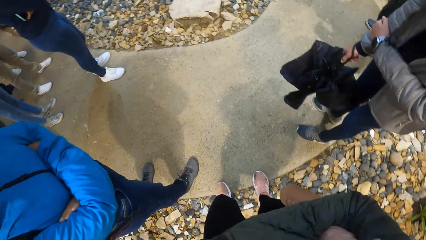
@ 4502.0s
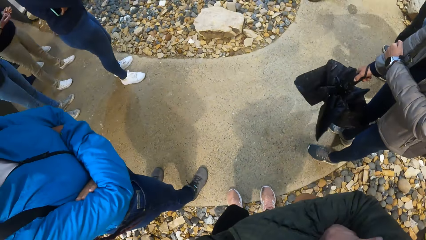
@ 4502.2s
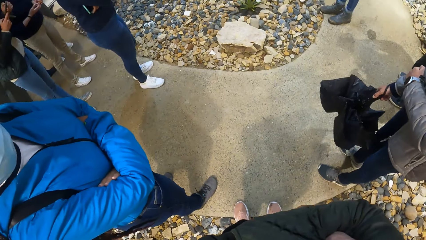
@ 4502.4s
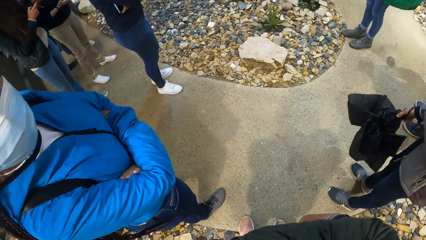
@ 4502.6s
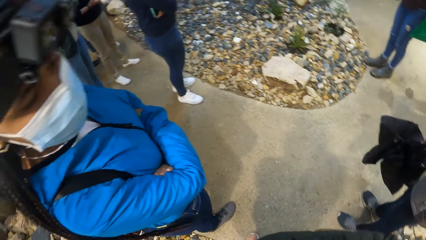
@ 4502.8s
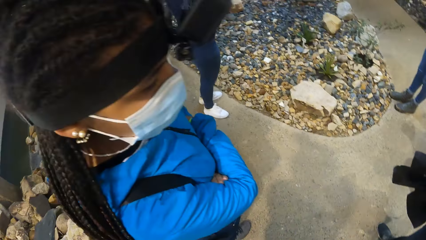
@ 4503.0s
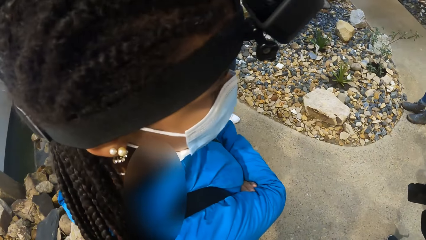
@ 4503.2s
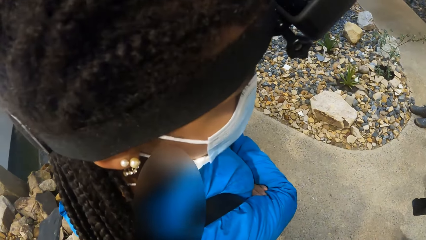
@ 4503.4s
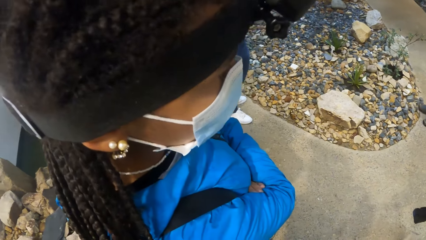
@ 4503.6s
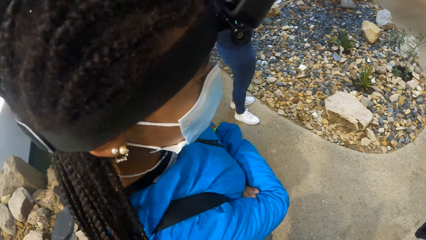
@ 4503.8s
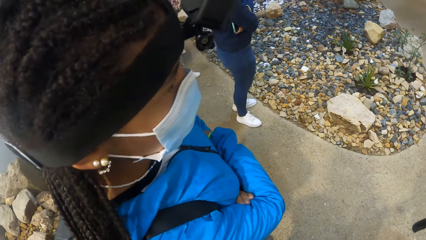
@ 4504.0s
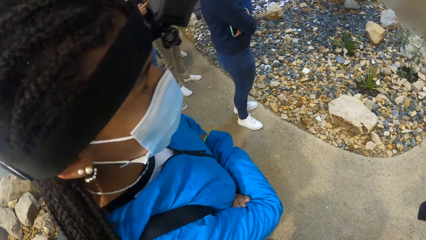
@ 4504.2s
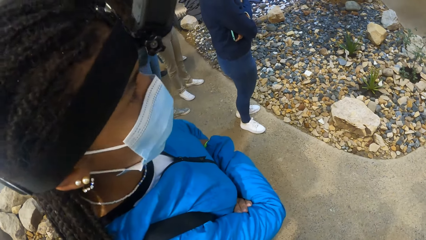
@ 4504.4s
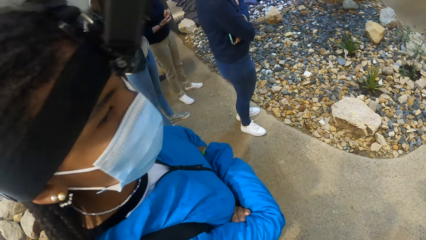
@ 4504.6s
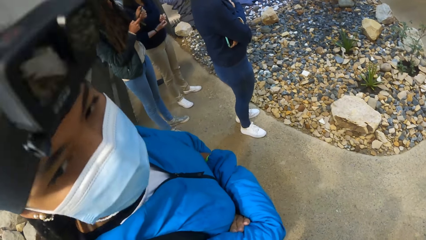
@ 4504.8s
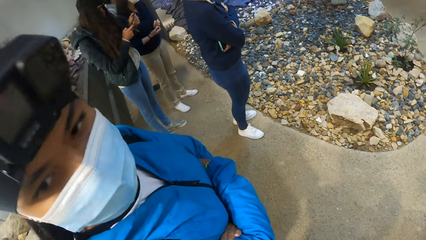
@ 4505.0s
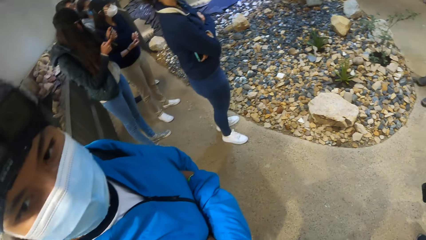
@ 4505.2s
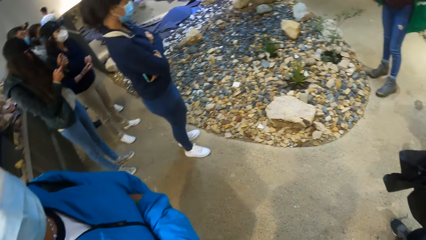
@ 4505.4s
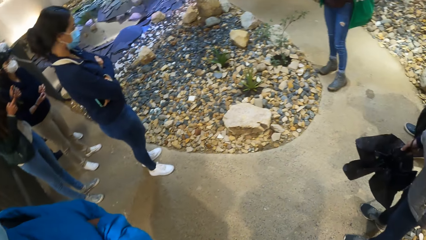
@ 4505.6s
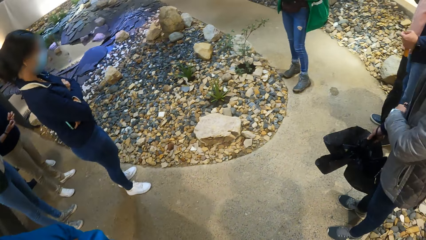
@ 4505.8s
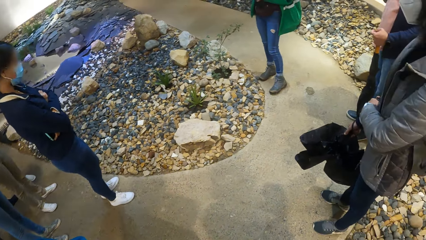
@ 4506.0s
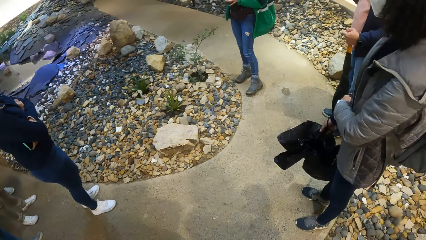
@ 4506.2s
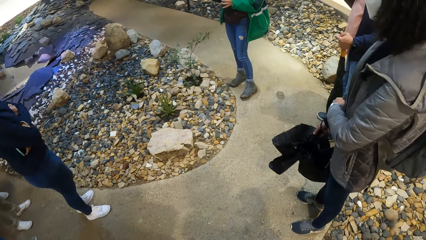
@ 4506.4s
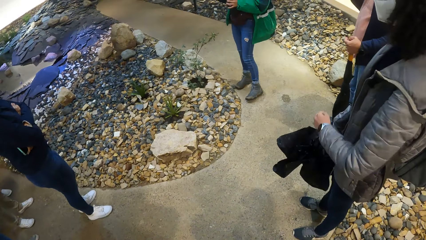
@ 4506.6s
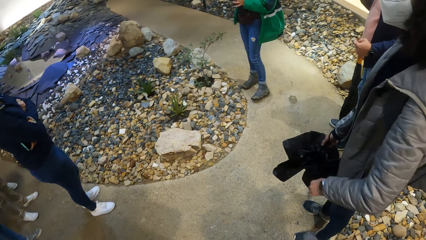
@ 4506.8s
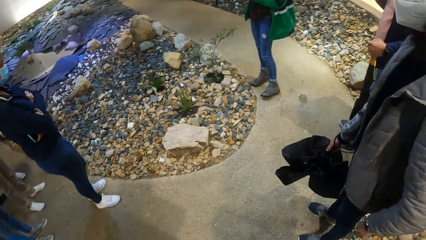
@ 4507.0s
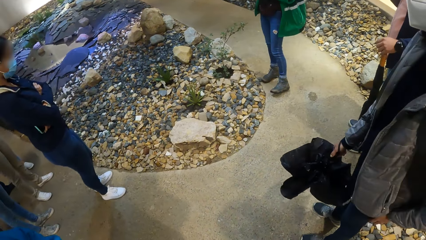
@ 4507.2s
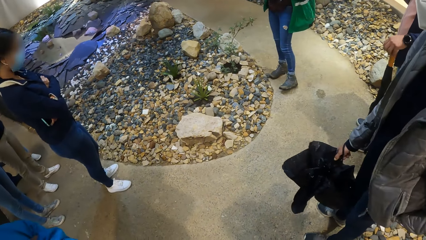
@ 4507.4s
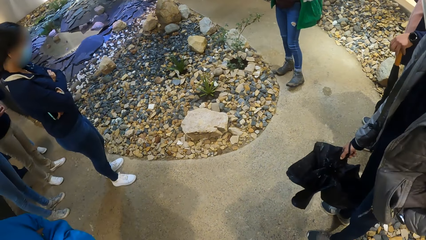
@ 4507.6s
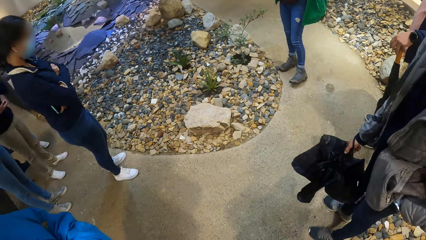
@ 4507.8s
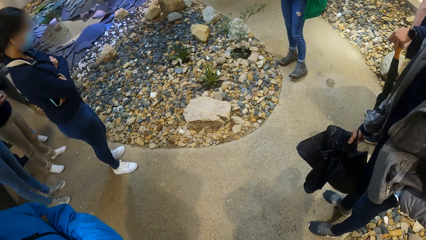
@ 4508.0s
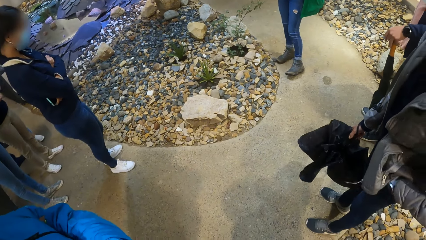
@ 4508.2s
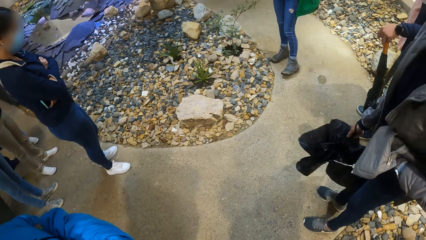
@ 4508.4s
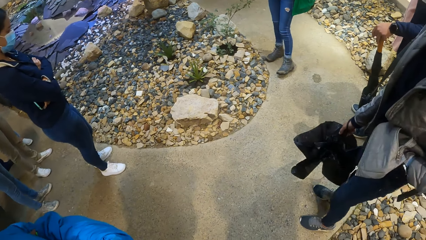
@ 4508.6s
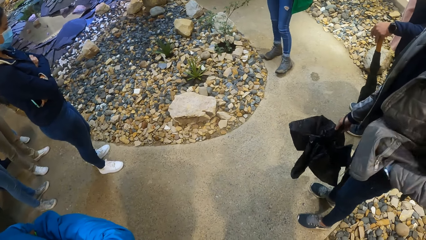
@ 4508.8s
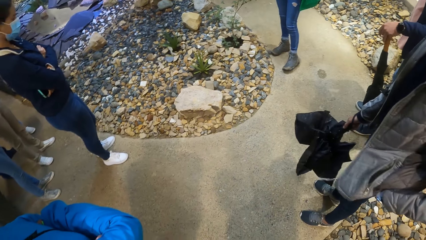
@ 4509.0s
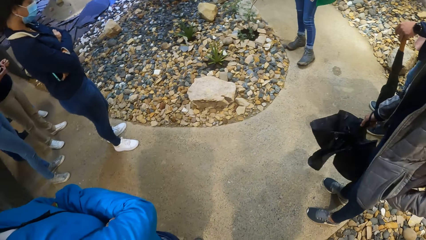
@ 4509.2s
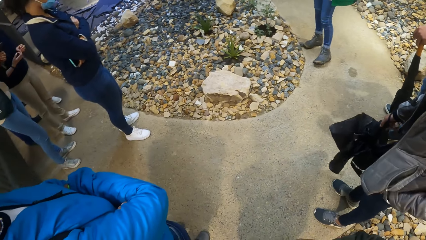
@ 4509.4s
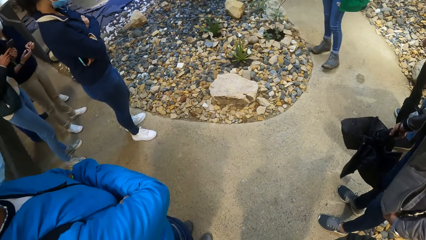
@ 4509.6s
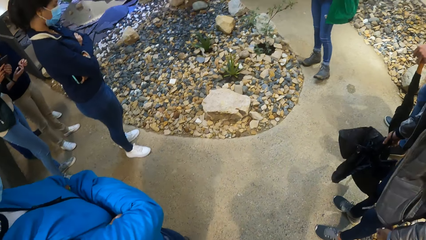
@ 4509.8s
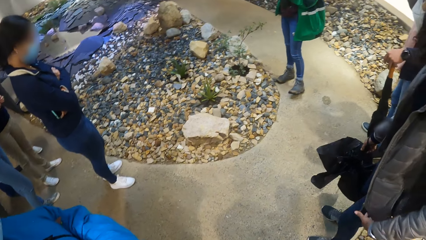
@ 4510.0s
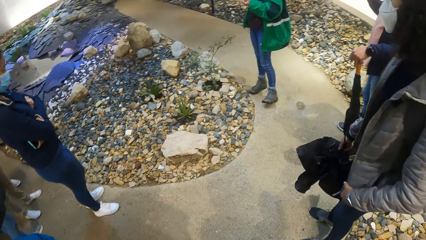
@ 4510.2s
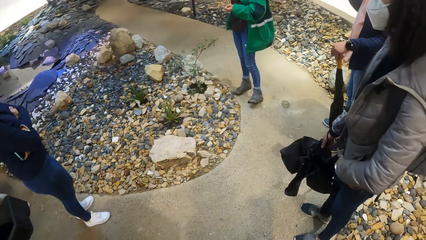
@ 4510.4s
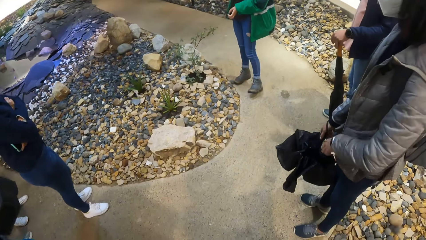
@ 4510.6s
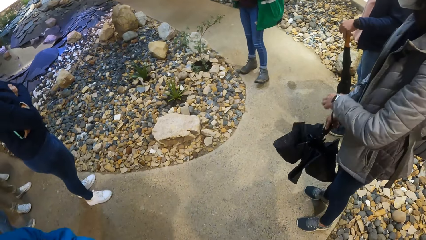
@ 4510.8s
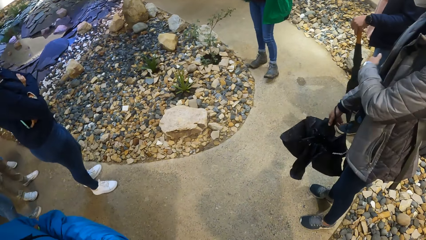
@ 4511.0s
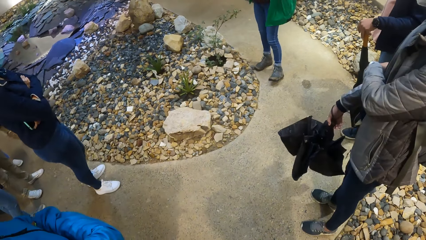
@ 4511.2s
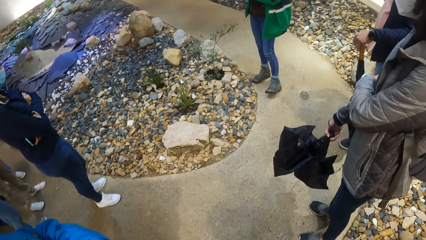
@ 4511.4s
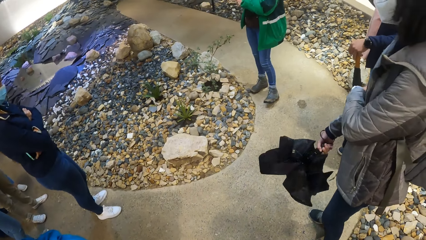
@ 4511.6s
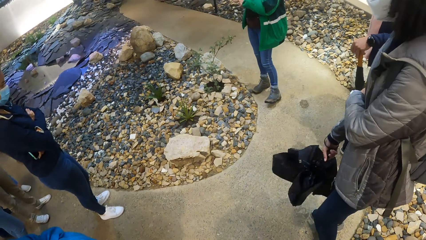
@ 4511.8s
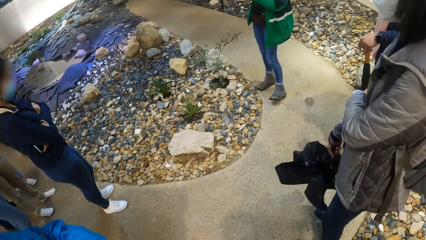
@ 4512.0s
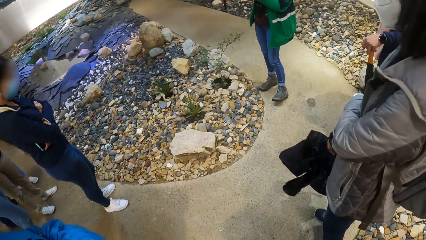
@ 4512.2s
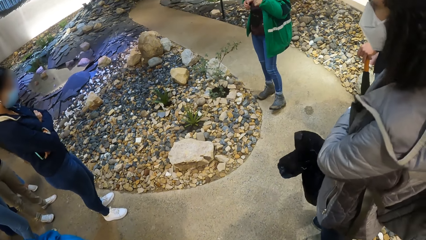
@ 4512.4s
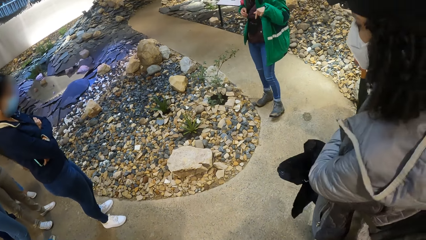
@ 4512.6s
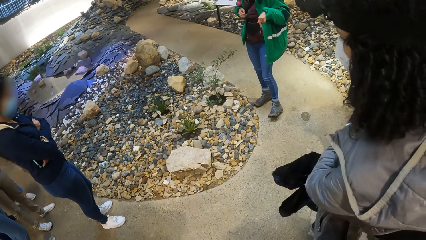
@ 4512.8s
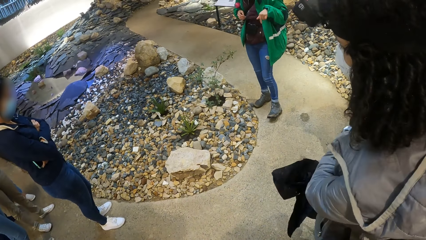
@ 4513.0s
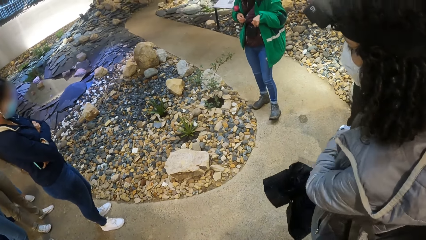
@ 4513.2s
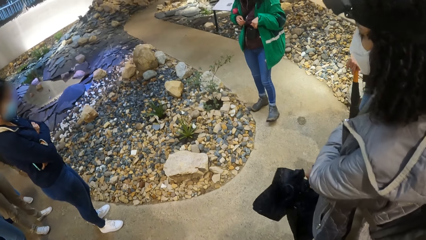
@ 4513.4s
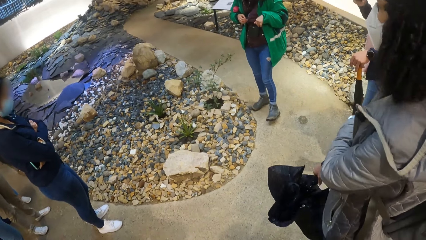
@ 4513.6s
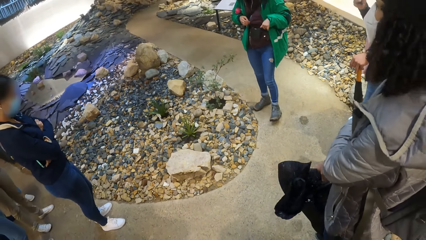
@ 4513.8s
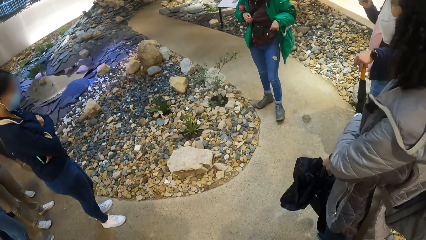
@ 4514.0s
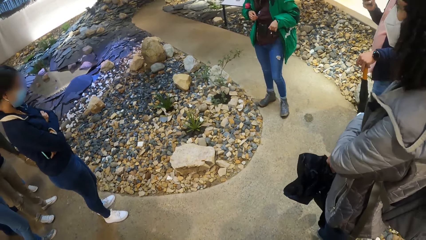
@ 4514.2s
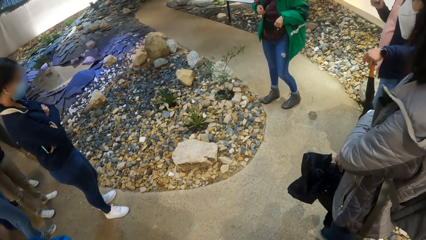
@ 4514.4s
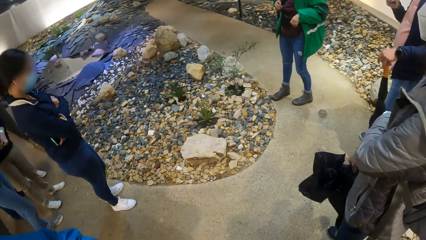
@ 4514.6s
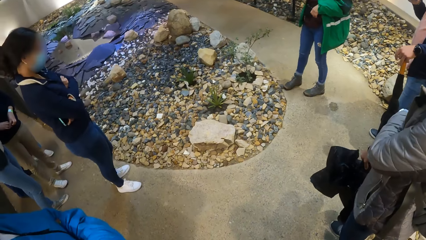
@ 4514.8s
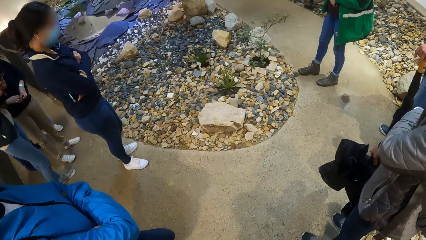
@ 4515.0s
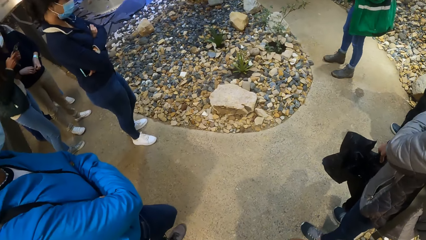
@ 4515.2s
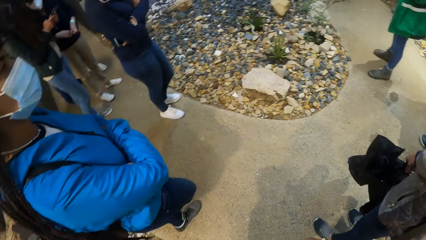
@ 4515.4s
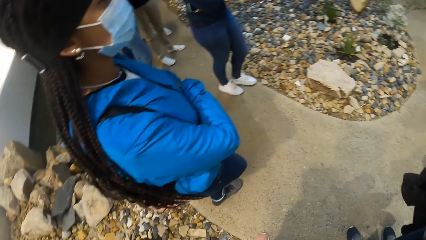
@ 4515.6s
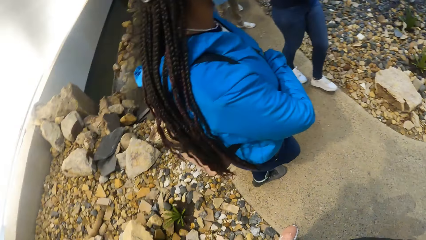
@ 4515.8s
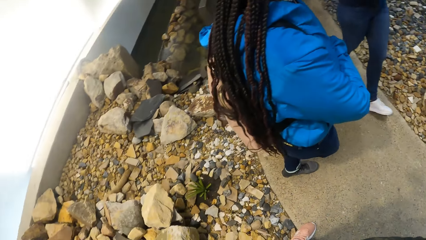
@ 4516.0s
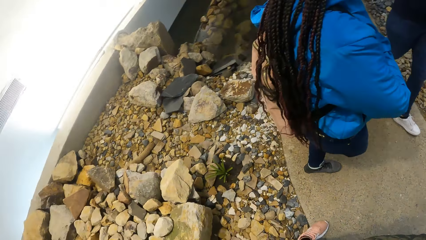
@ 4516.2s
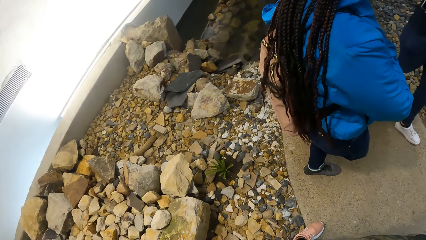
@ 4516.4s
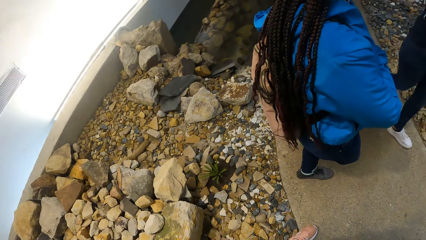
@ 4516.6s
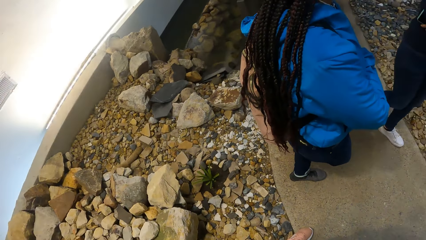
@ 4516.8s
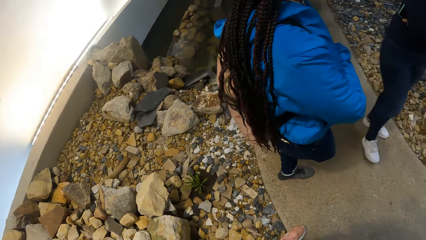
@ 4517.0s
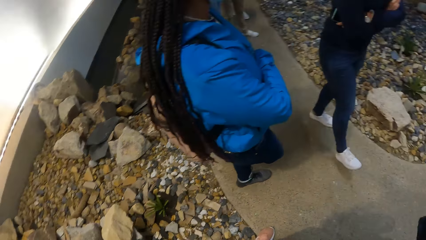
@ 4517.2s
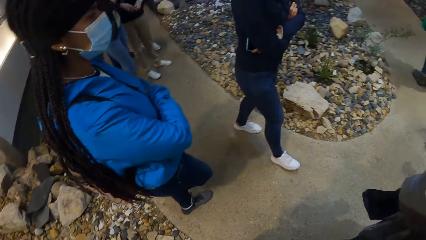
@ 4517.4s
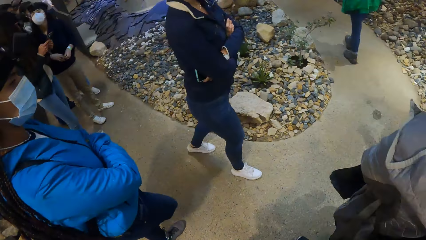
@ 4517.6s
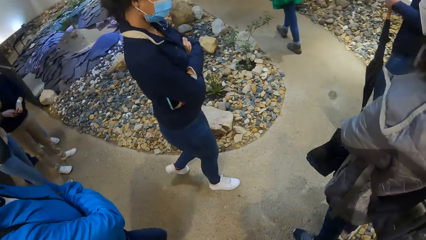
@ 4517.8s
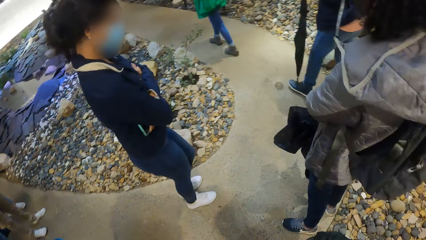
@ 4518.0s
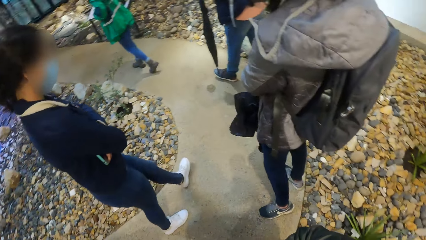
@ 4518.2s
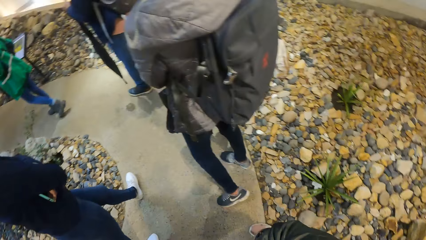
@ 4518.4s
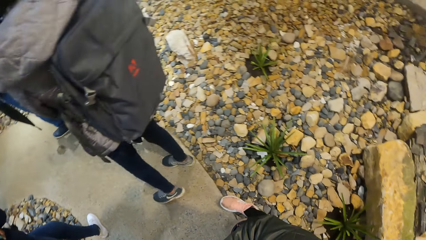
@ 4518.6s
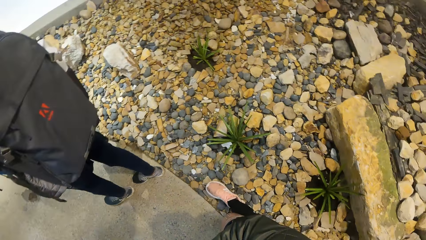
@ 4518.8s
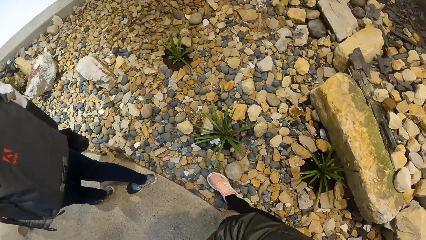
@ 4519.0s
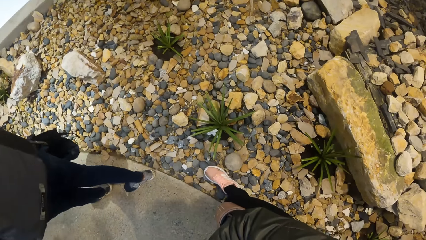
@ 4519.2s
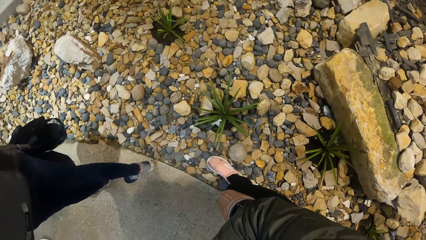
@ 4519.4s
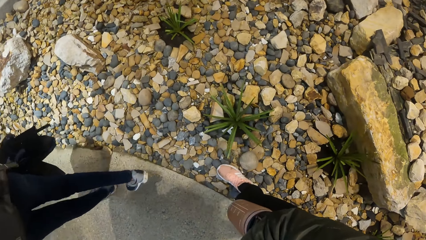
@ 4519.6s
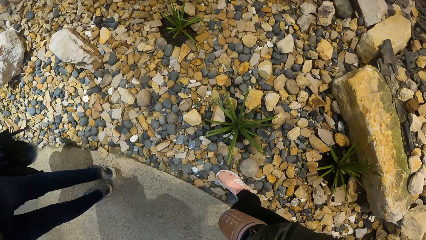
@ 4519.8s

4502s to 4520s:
The camera wearer interacts with the woman. Another woman addresses the group of people. The camera wearer looks around.
